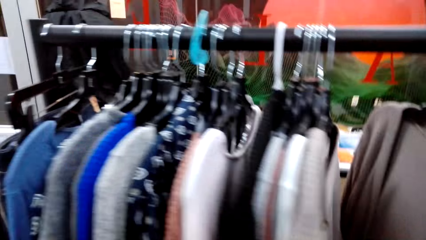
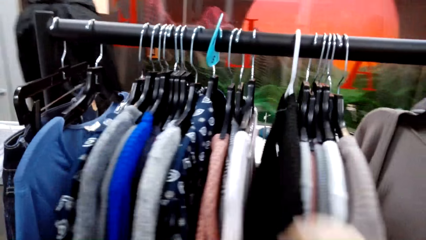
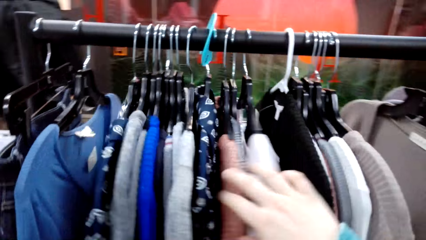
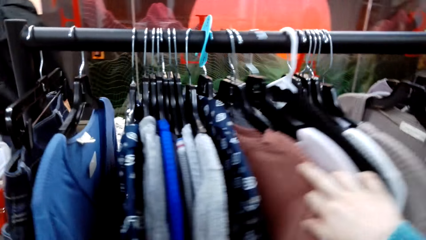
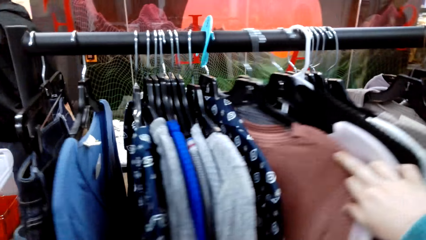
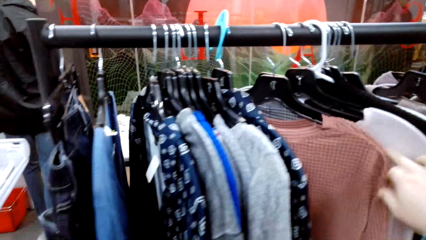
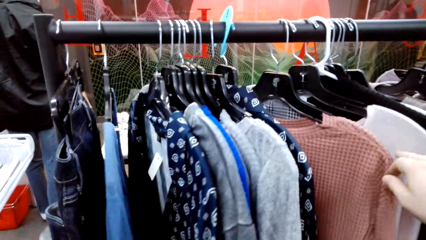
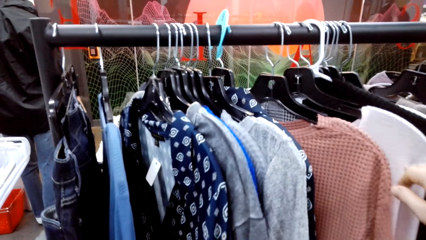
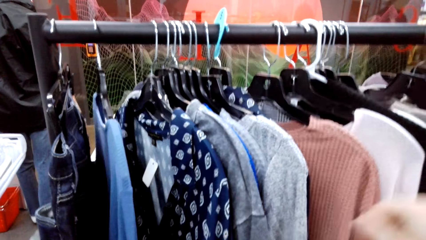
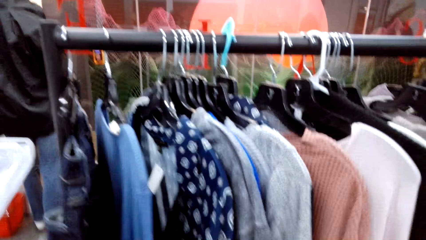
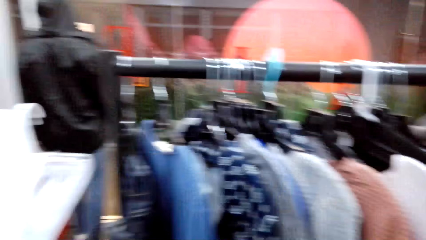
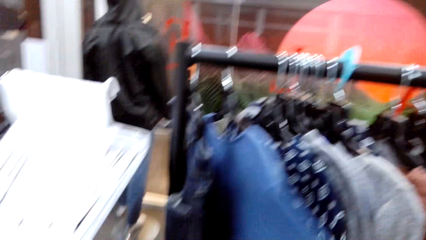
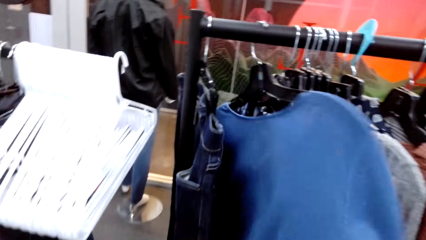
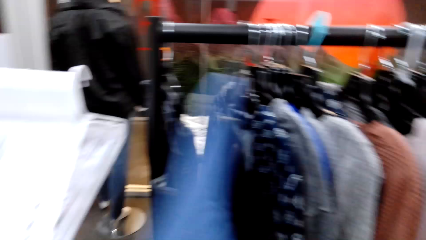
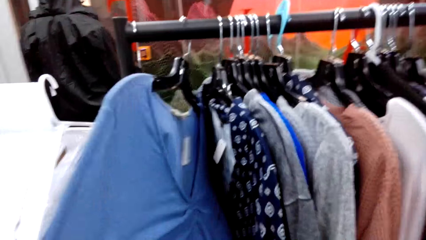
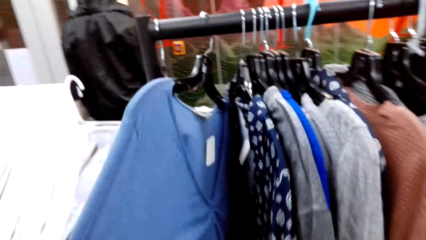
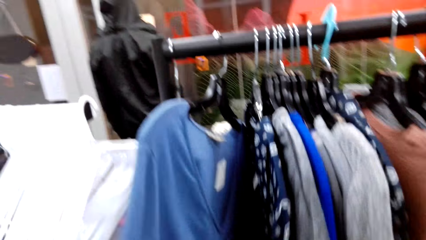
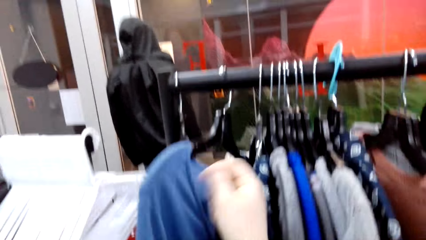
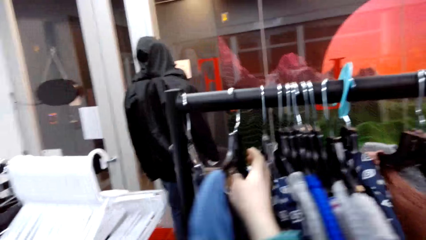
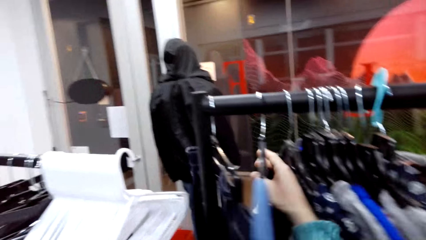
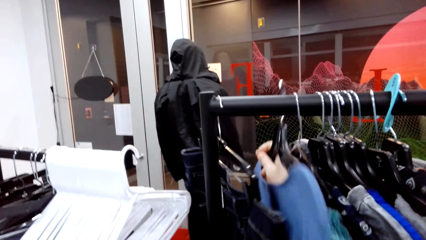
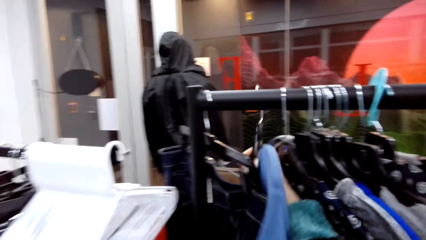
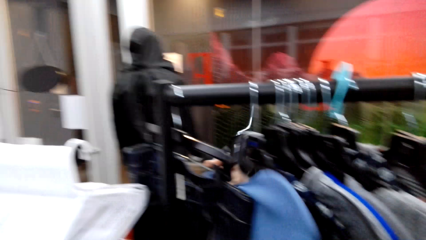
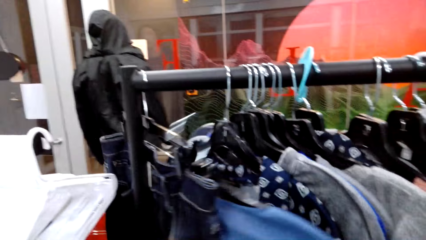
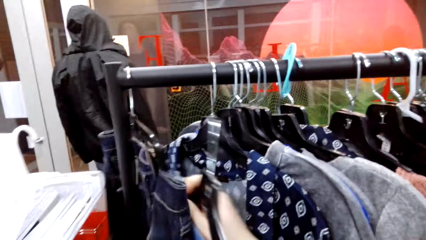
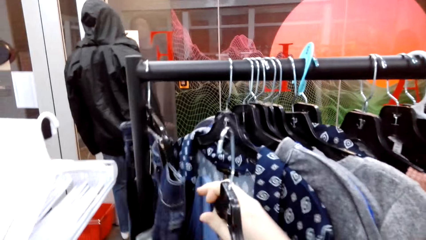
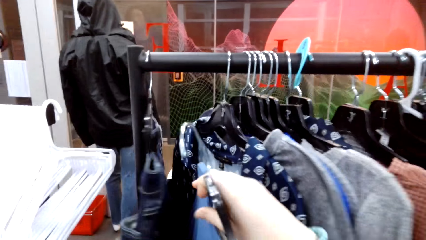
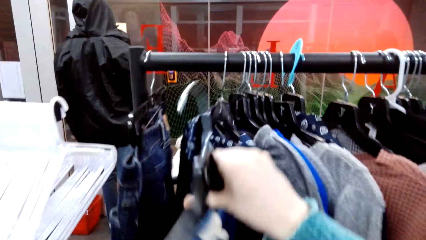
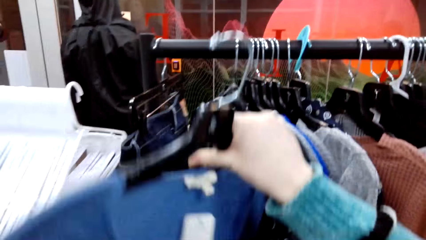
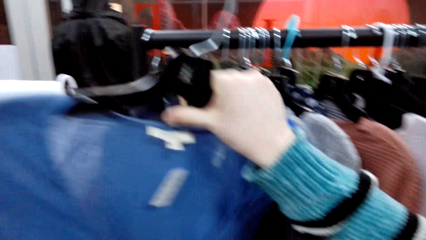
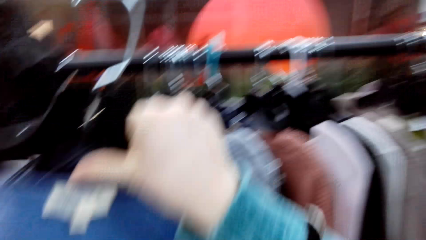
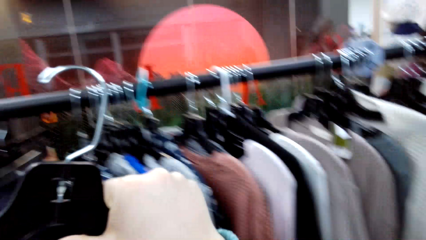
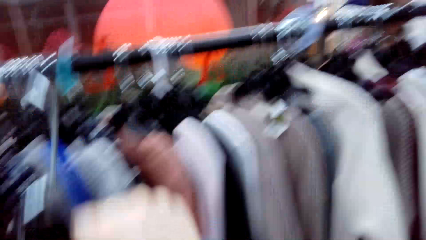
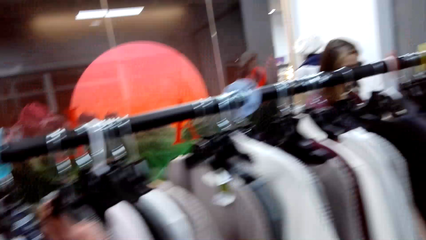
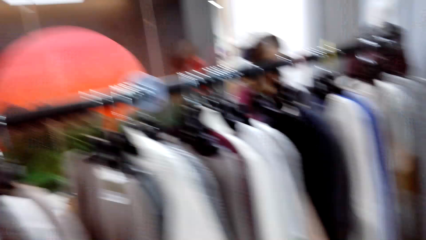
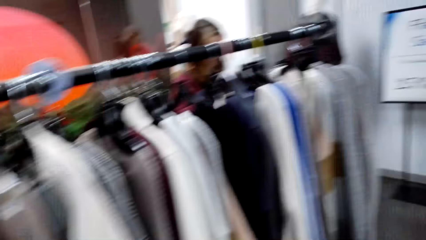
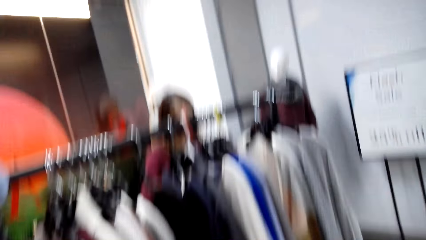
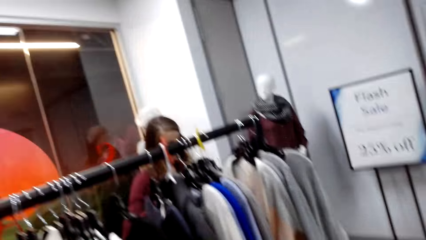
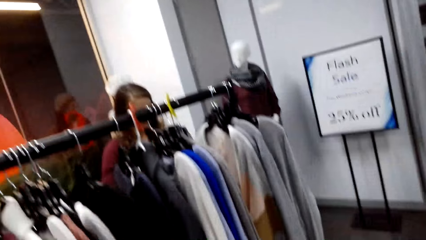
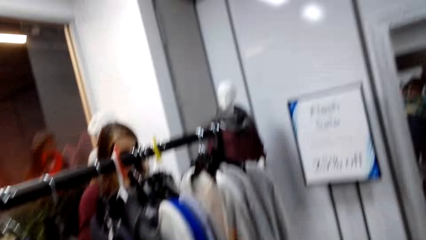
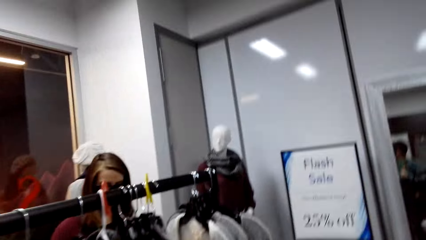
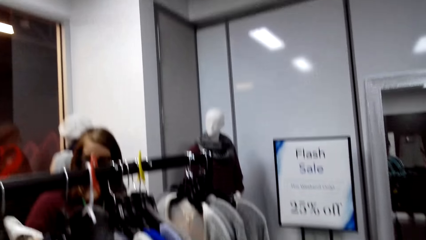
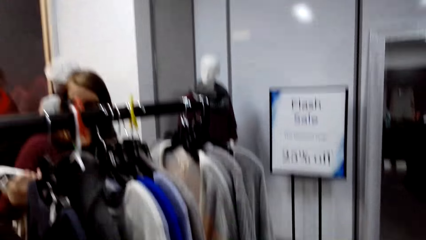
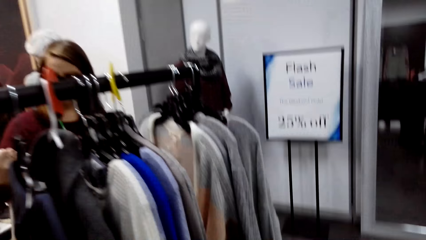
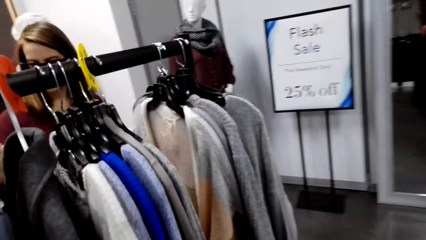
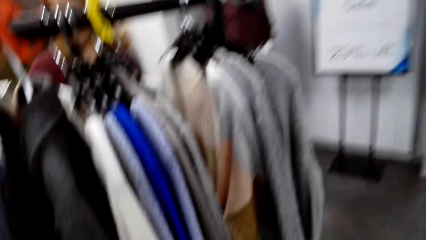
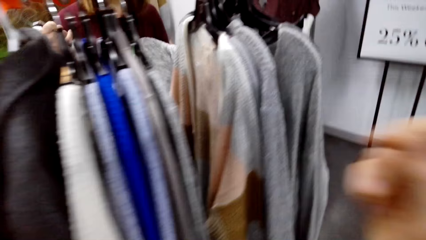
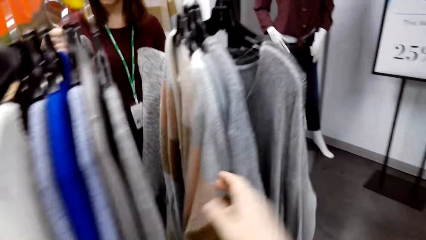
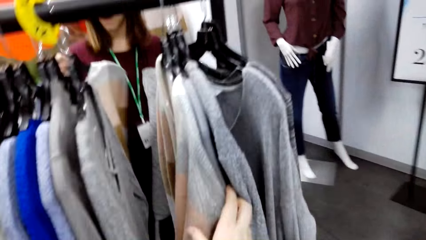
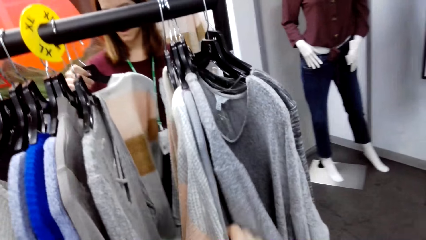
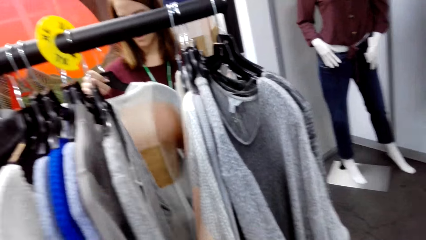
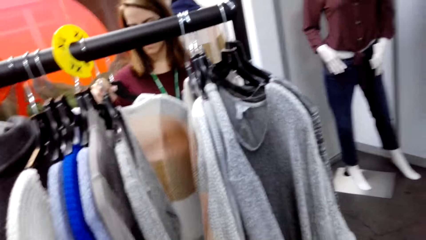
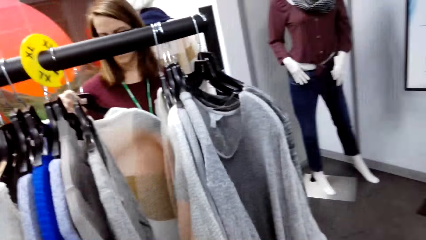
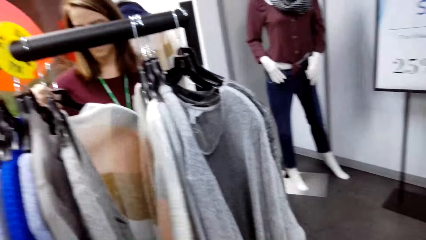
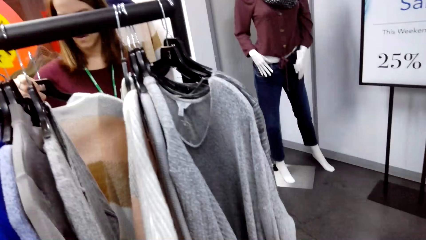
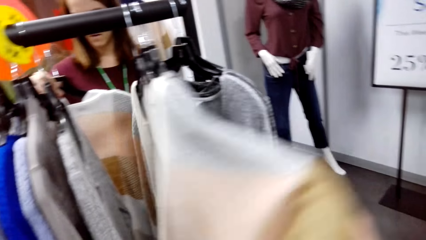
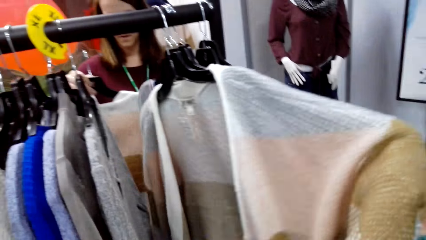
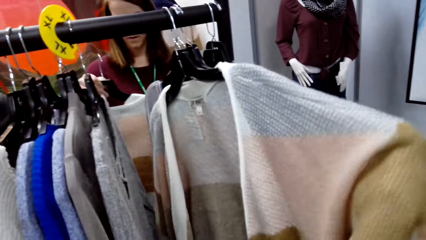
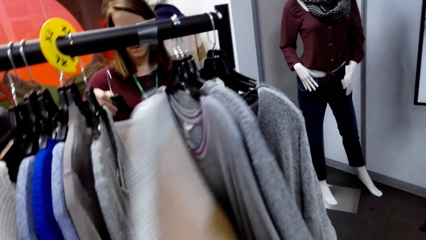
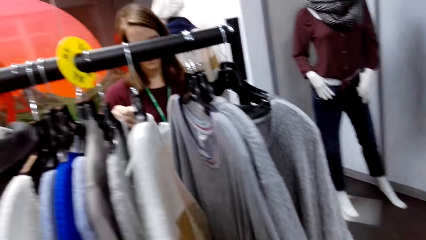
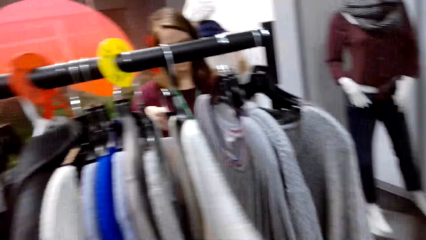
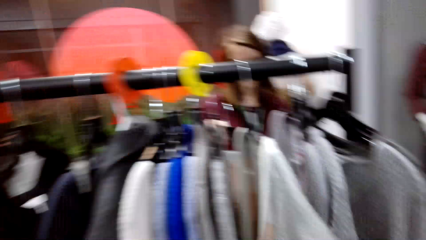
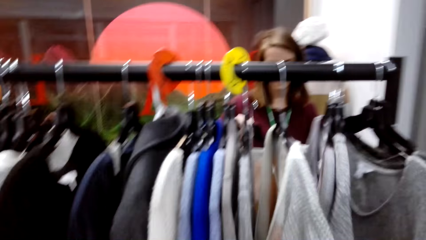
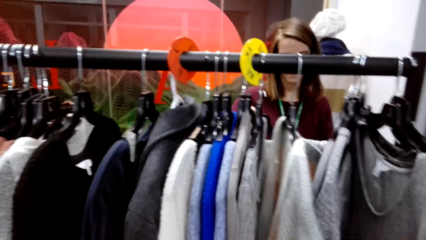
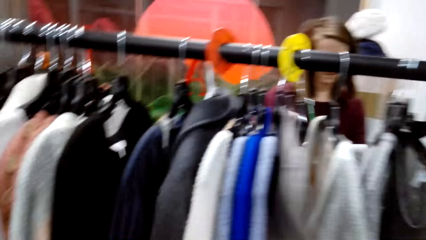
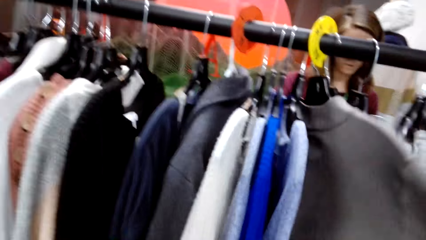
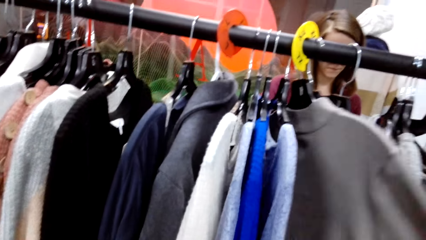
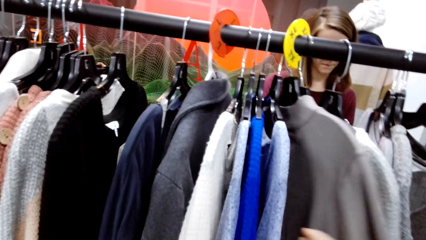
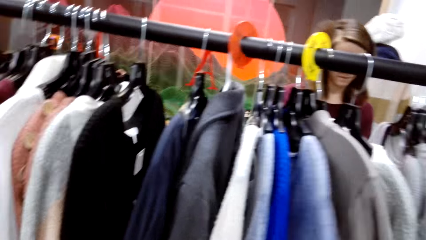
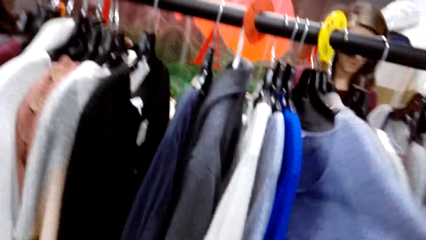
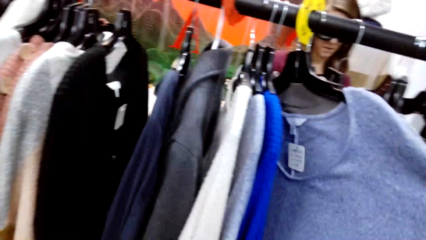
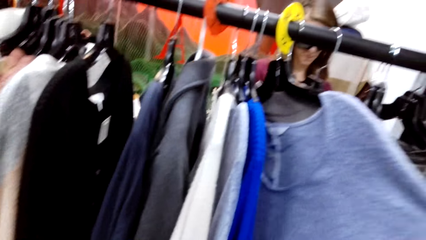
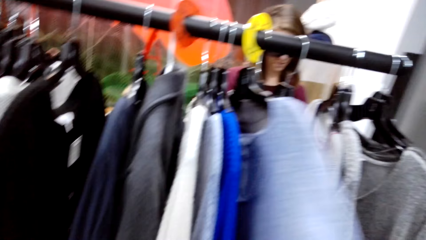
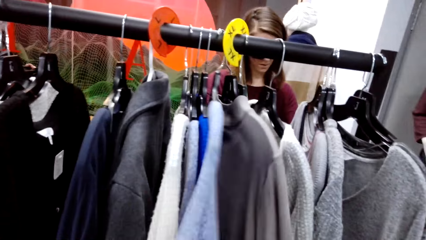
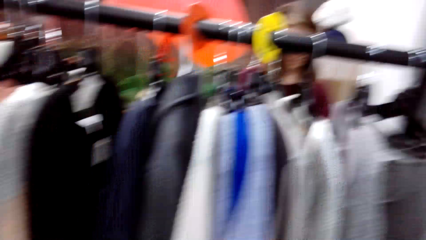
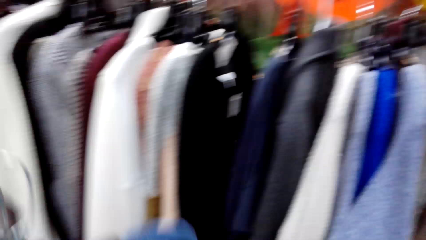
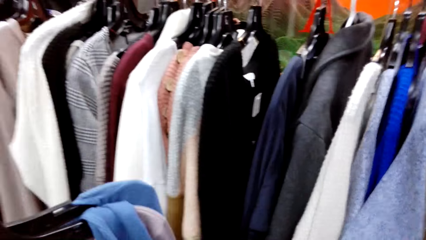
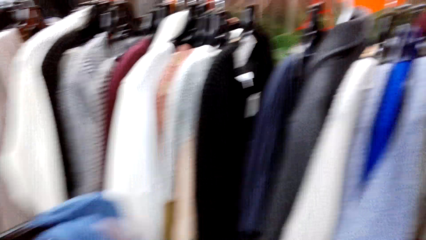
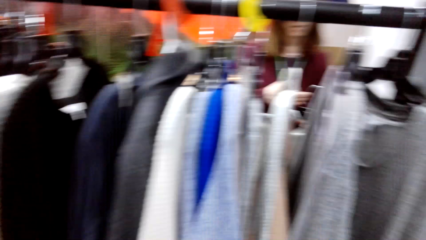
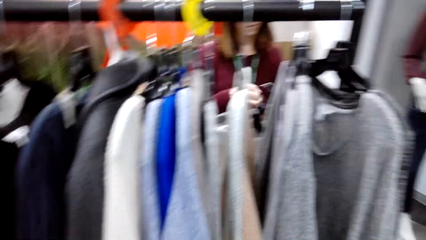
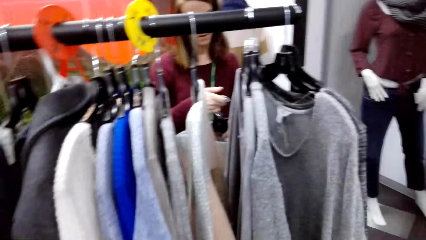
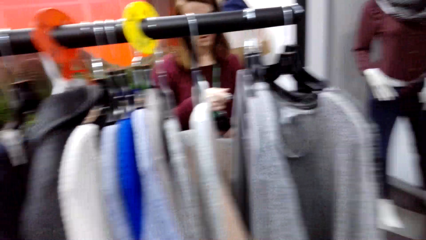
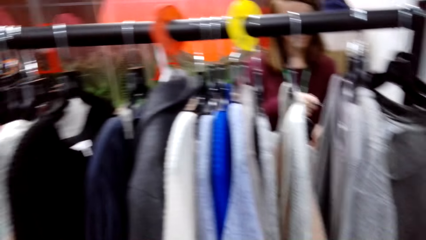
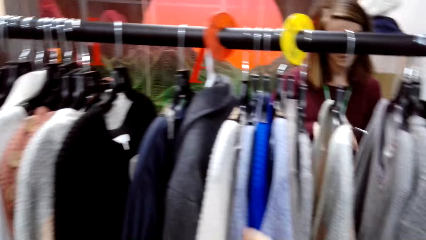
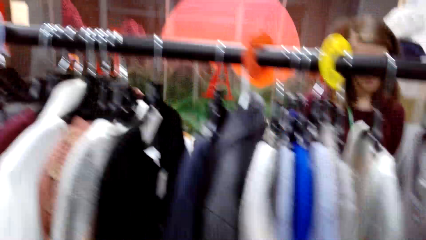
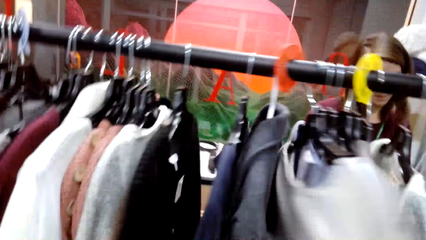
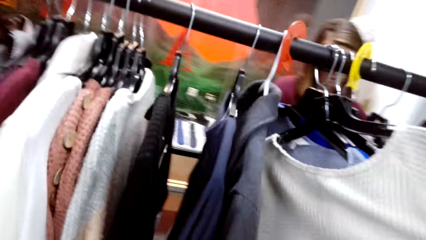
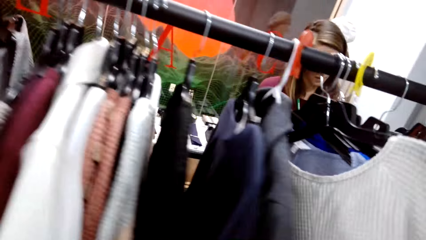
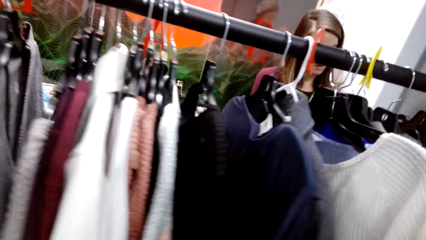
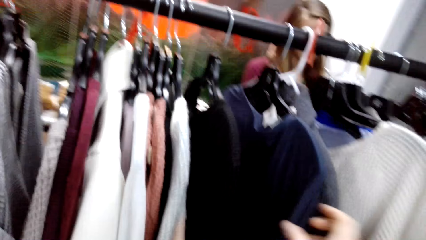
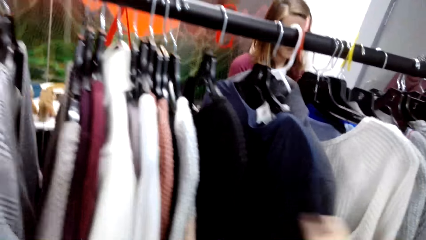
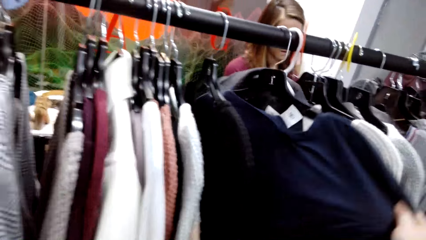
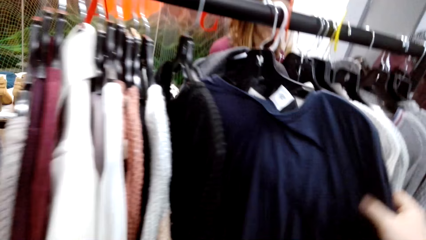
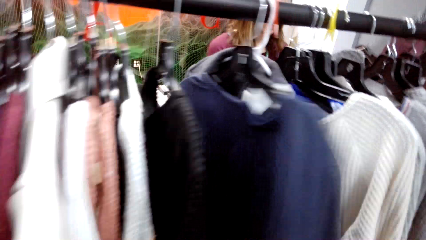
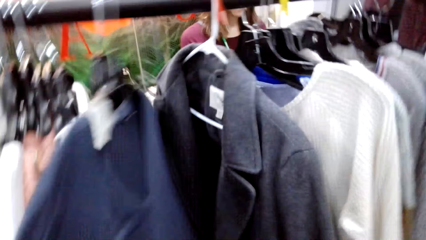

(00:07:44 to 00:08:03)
A lady looks through the clothes on the clothing rack. The camera wearer takes the blue sweater top or sweatshirt from the clothing rack. They check the sweatshirt. They walk around the store. The lady holds a sweater top. The camera wearer looks through the clothes on the clothing rack. They check the sweater. They check the sweatshirt.
